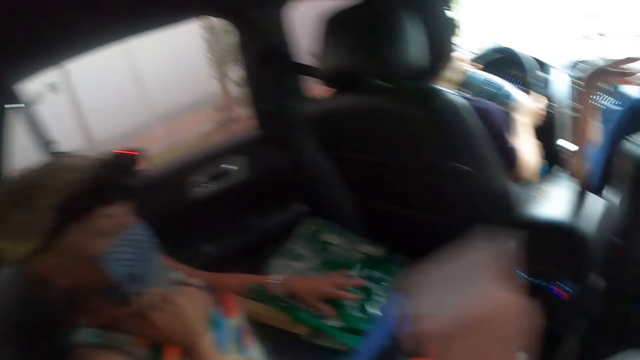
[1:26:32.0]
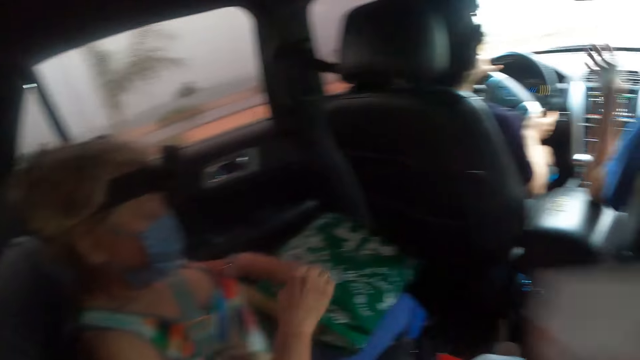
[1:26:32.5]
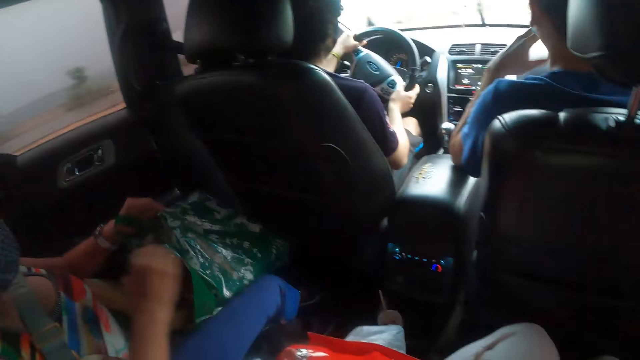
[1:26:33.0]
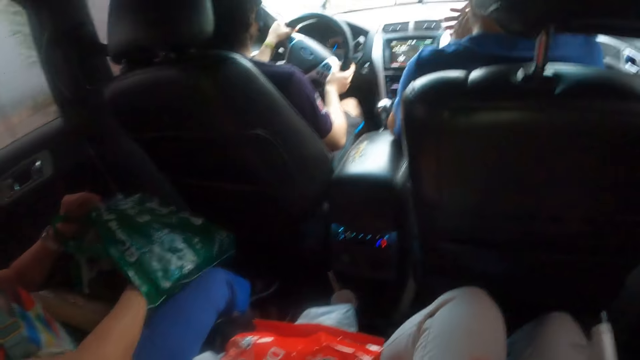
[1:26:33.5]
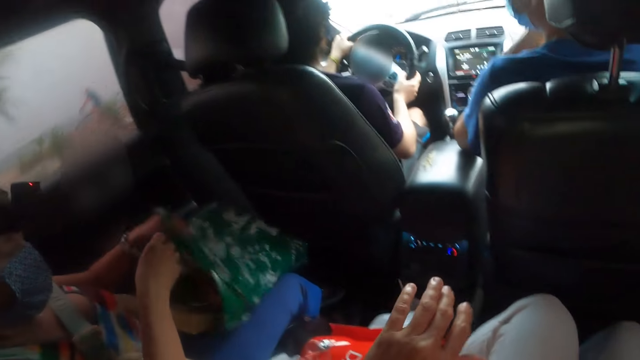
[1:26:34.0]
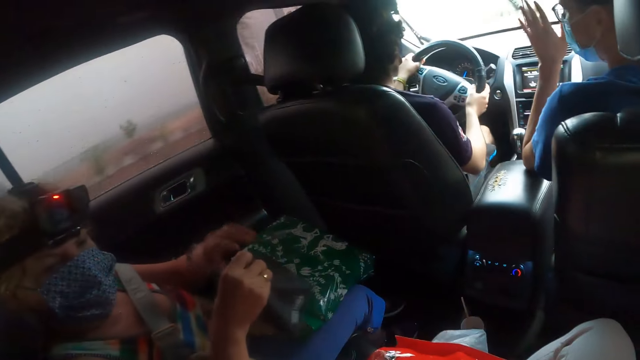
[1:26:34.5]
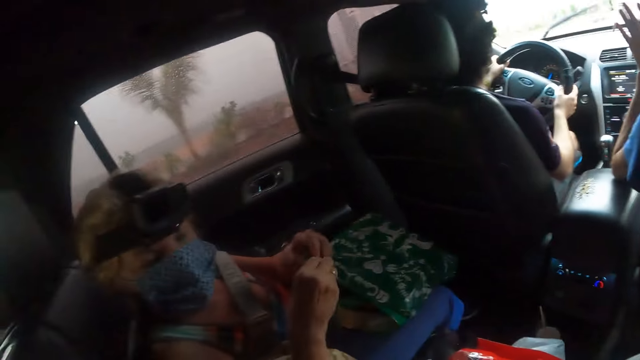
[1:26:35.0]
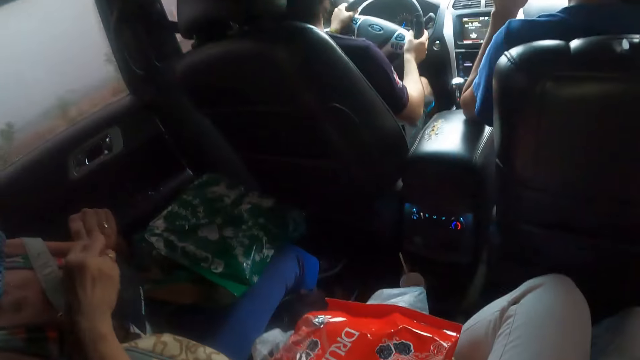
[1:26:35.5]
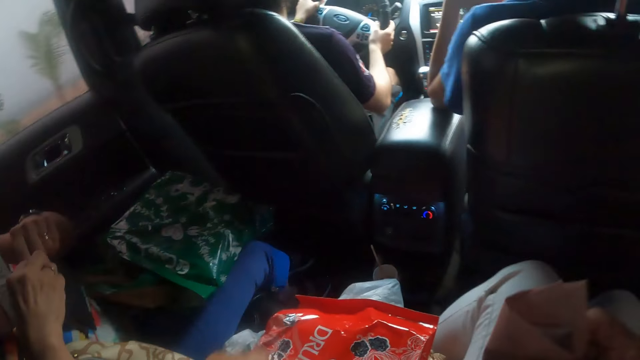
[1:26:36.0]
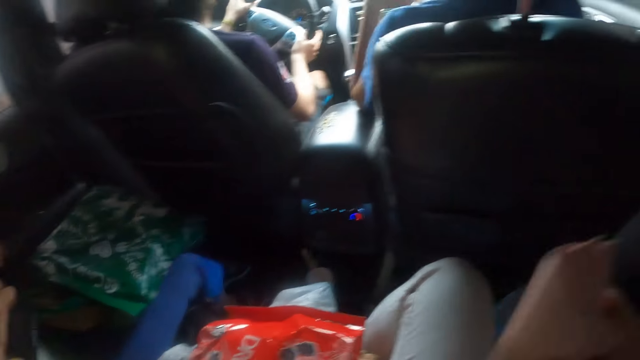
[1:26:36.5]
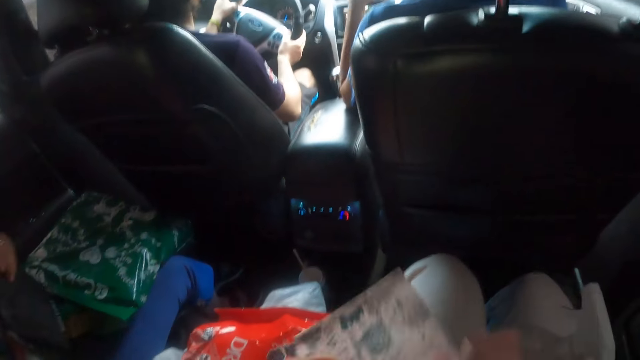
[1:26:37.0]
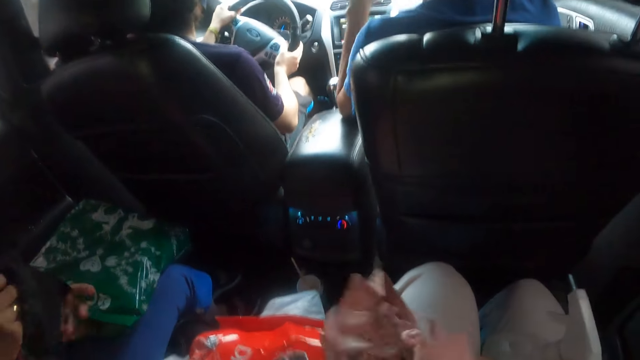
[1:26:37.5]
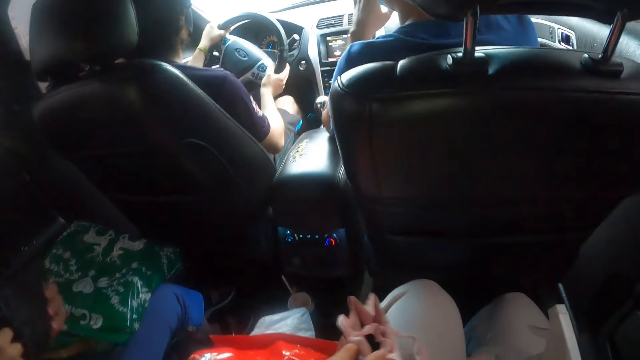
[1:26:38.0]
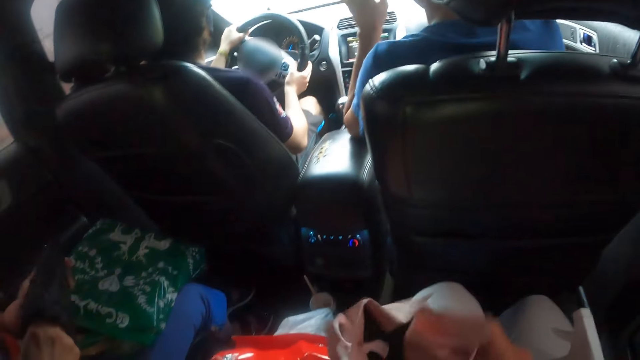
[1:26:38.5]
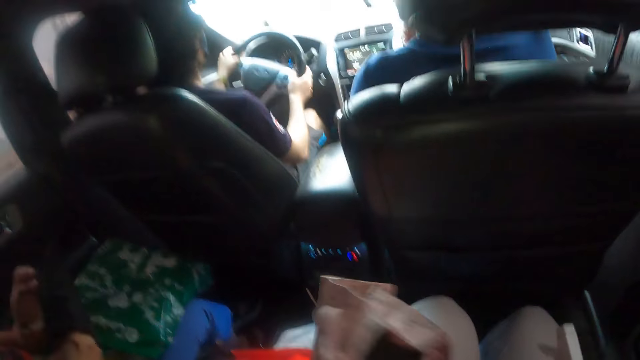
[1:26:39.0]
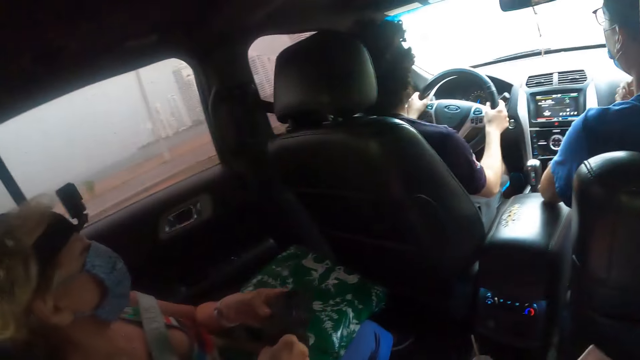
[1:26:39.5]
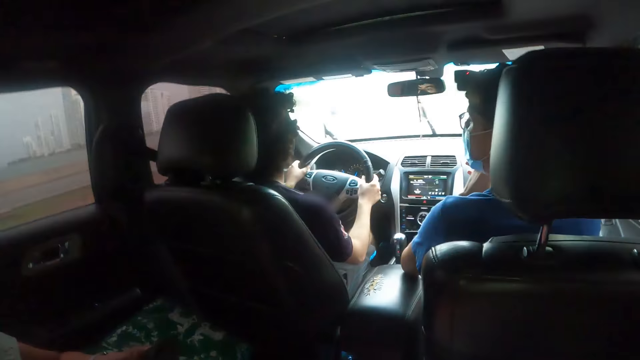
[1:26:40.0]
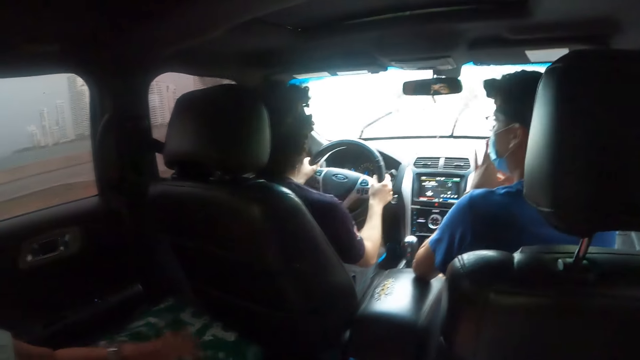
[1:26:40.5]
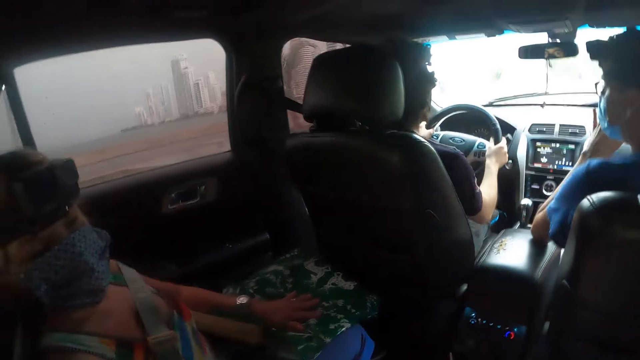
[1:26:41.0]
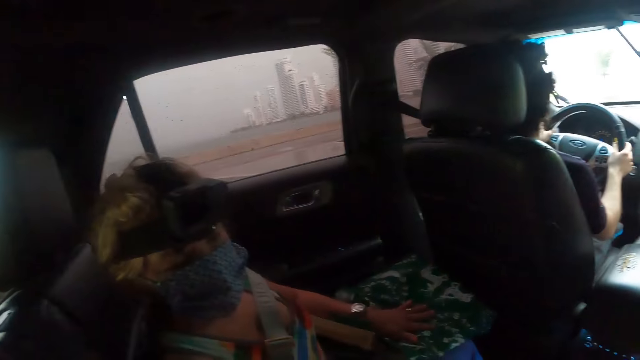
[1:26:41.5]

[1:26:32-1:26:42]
The camera wearer holds paper. A person interacts with the camera wearer, opens the bag, and picks something from the bag. The camera wearer holds the paper bag. They stare inside the paper bag.

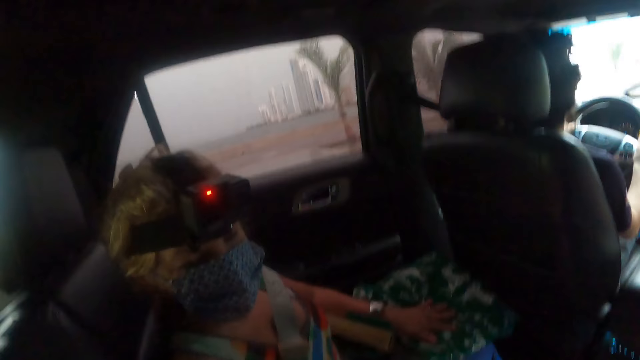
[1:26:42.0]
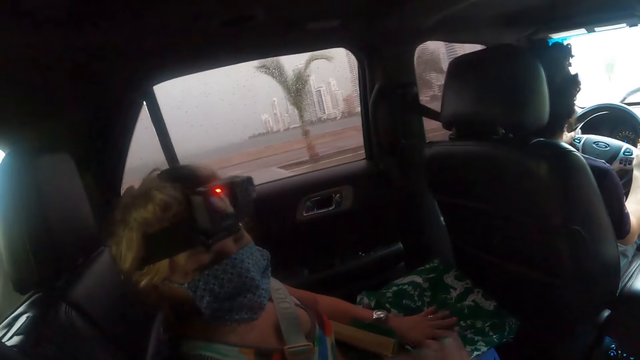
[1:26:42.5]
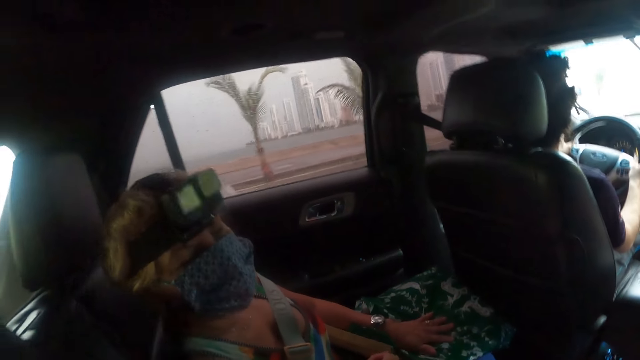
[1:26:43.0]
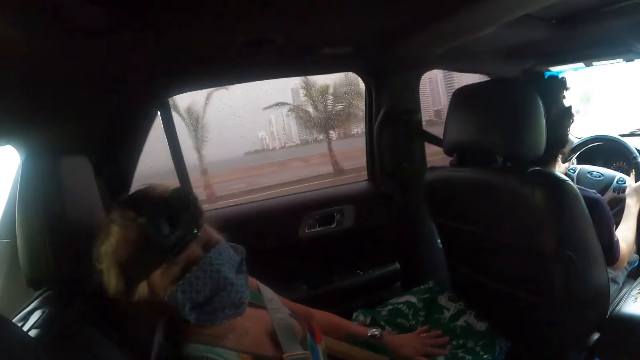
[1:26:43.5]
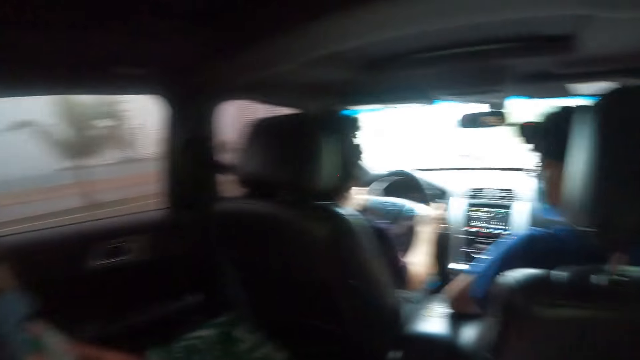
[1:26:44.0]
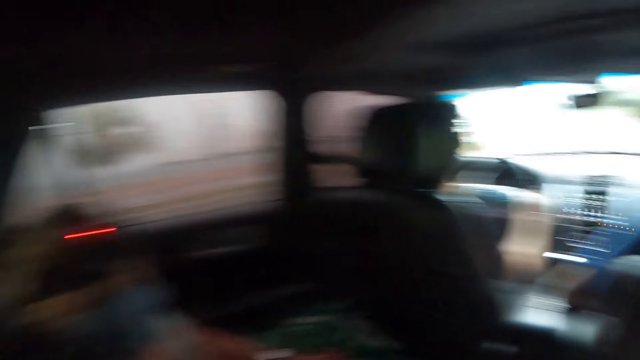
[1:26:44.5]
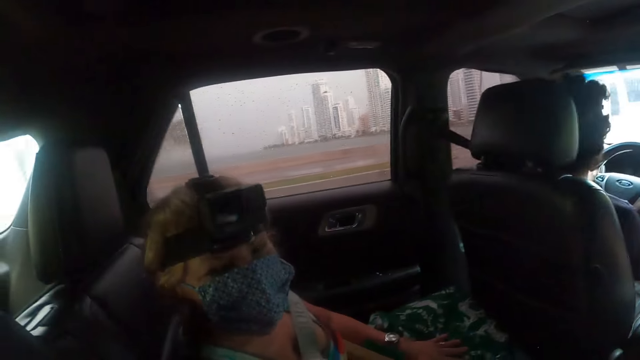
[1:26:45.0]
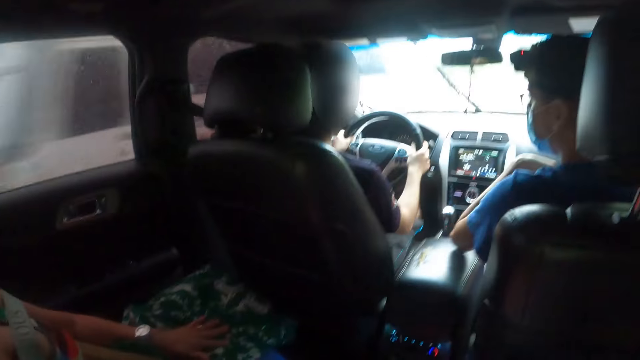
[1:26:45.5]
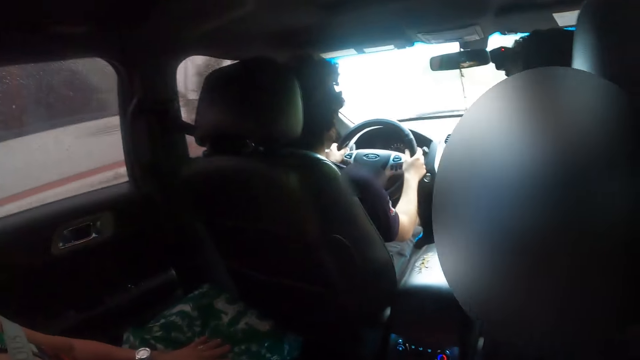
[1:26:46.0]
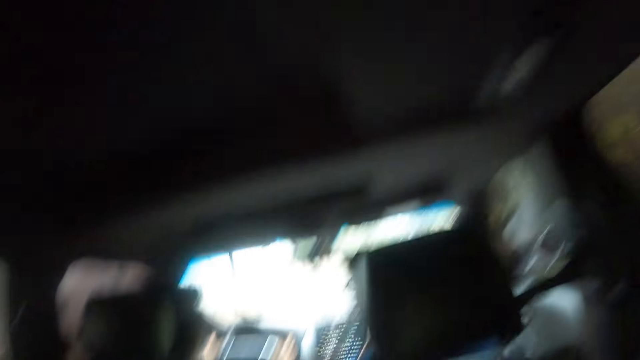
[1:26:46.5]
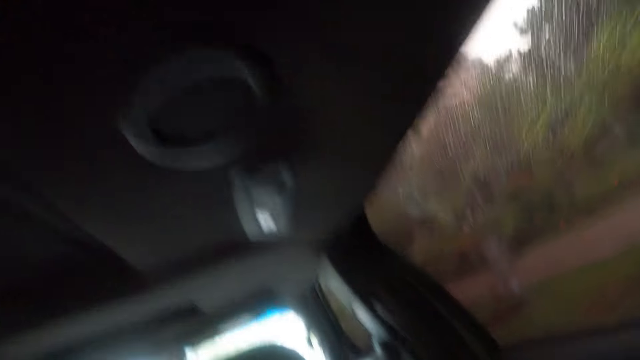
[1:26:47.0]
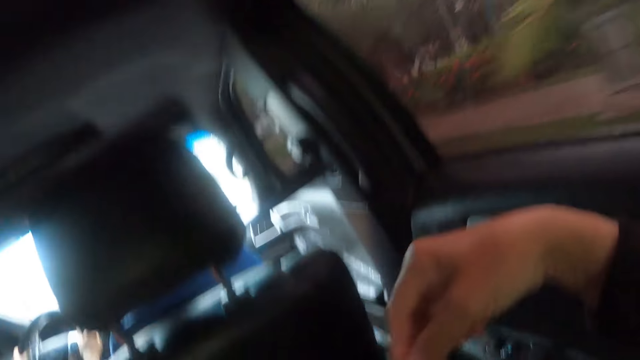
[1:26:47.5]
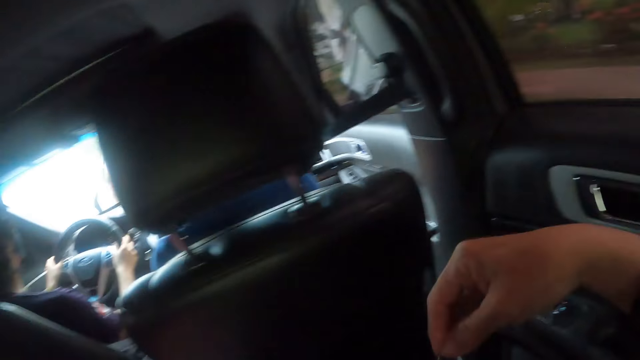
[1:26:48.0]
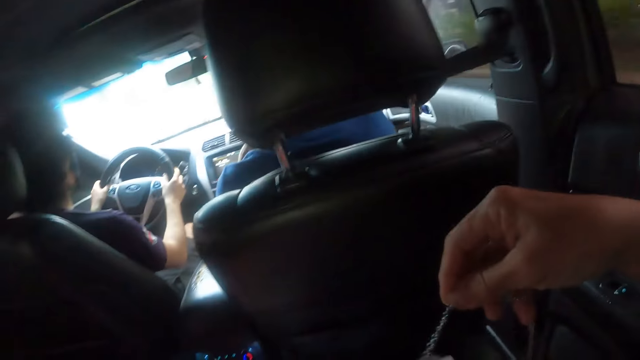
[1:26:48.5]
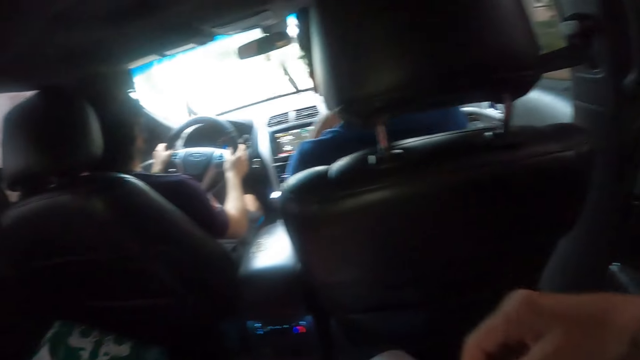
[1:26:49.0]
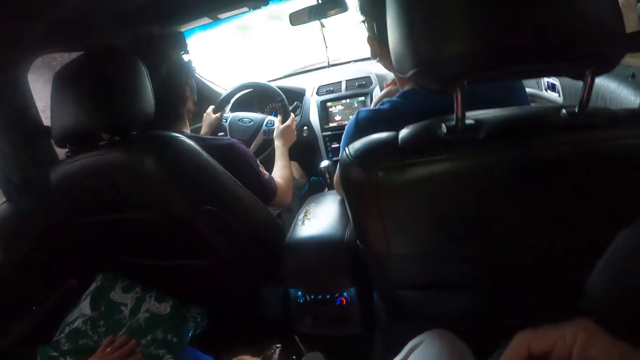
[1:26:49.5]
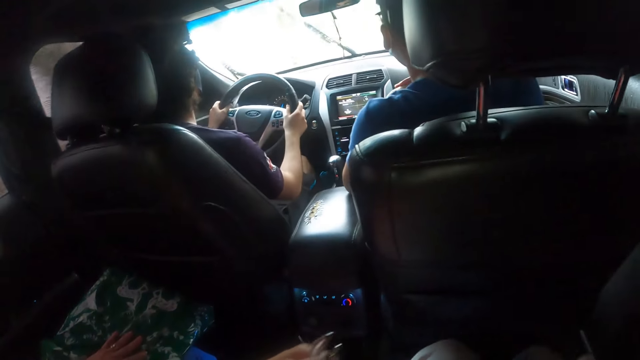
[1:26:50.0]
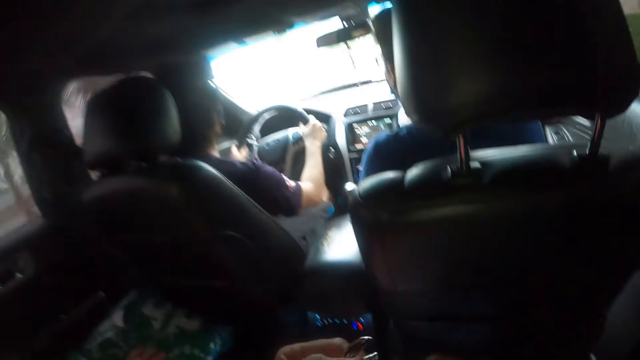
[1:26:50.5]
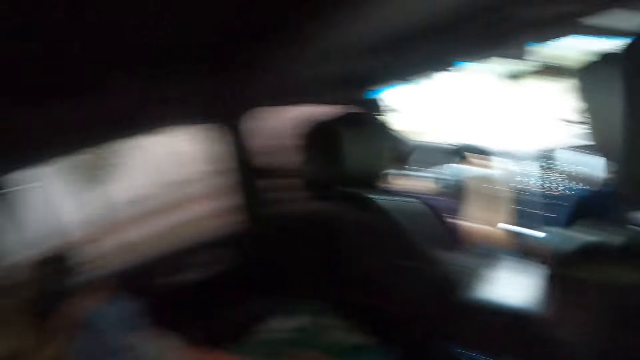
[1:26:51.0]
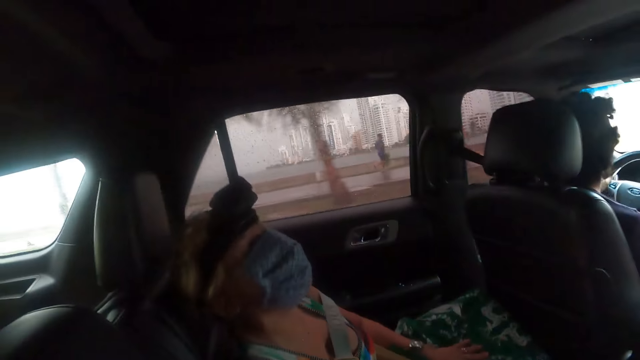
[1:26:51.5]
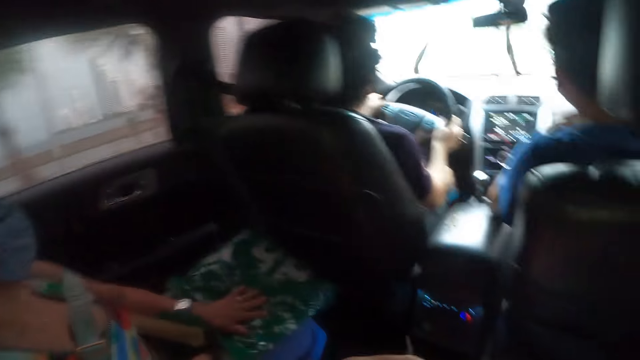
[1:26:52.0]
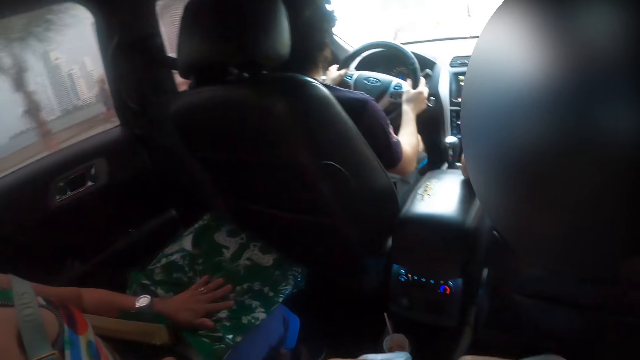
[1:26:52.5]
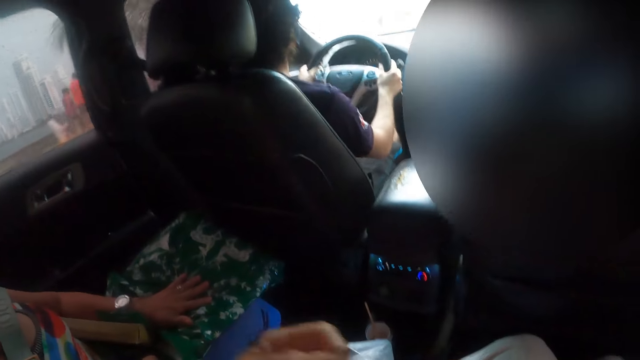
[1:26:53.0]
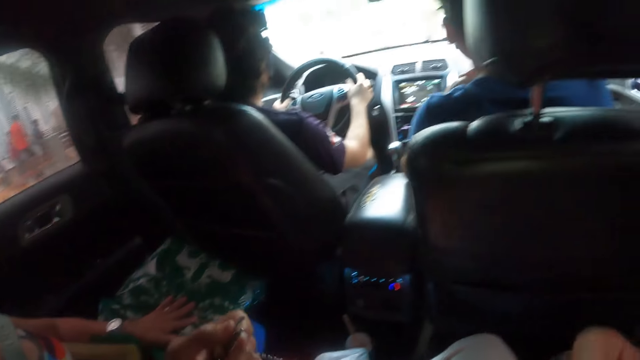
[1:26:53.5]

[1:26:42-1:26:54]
A woman interacts with the camera wearer. A person interacts with another person. The camera wearer holds the accessory. The other person drives the car. The camera wearer looks around.
